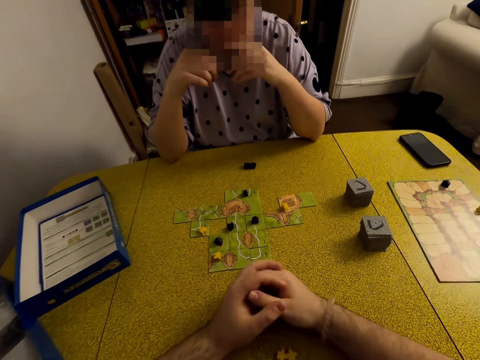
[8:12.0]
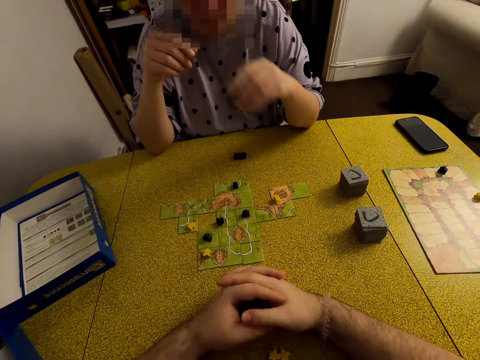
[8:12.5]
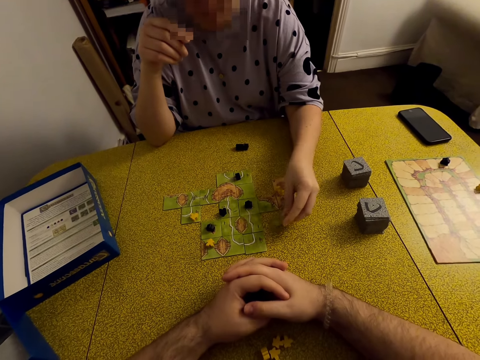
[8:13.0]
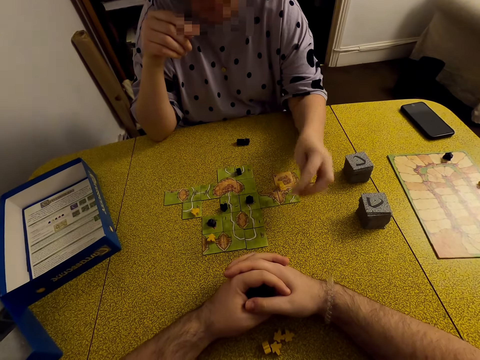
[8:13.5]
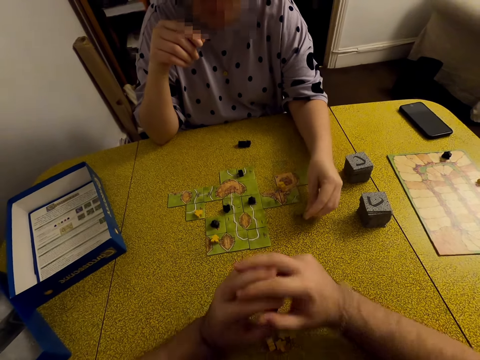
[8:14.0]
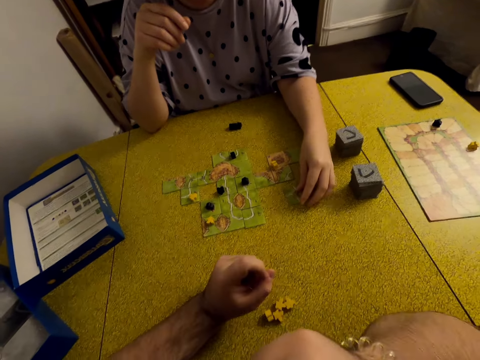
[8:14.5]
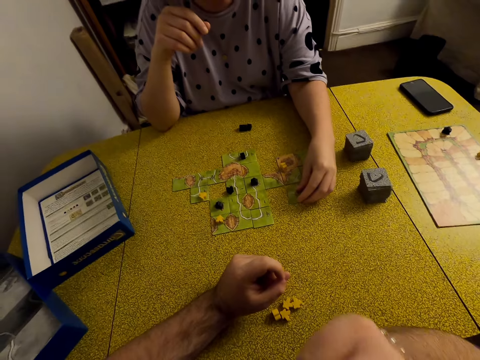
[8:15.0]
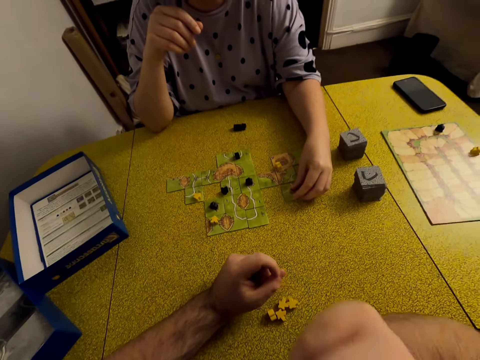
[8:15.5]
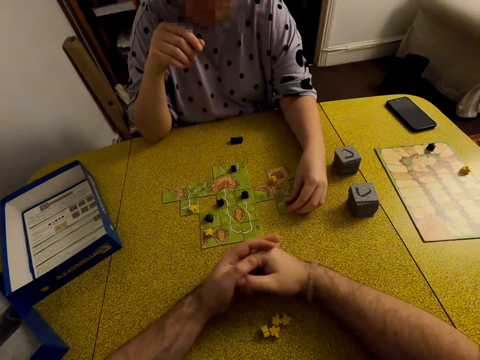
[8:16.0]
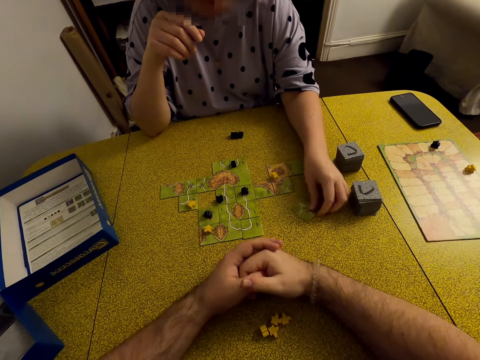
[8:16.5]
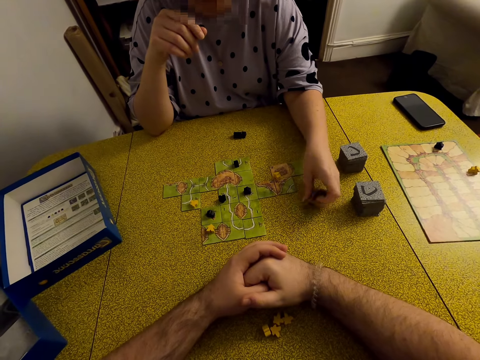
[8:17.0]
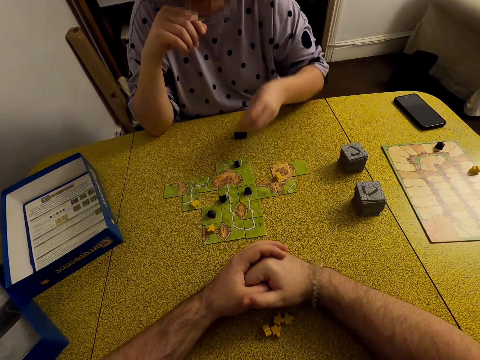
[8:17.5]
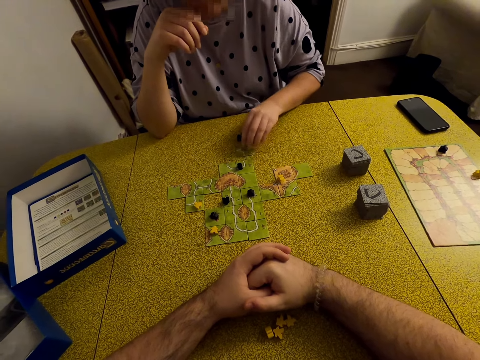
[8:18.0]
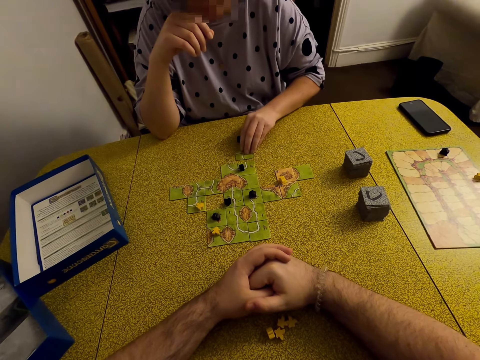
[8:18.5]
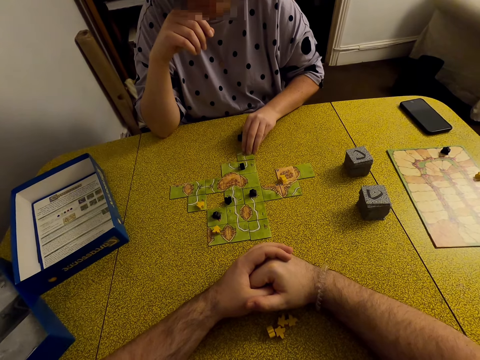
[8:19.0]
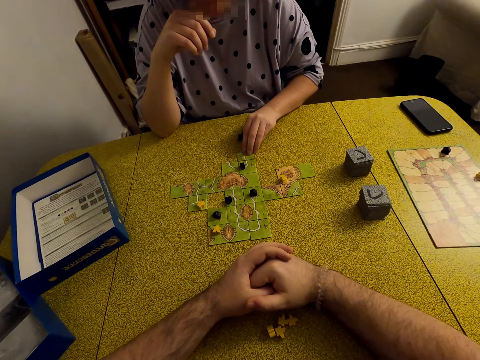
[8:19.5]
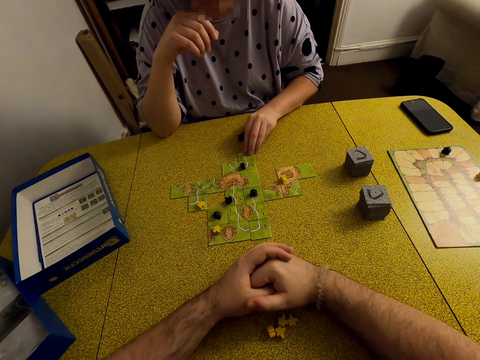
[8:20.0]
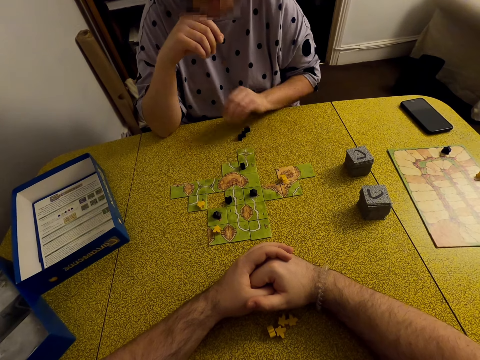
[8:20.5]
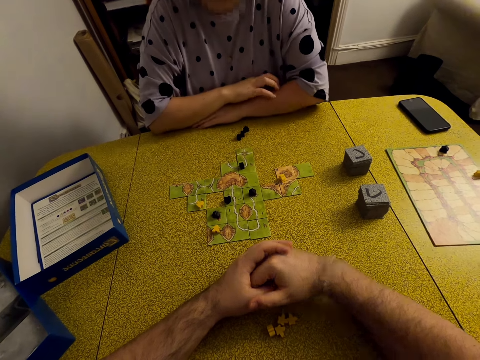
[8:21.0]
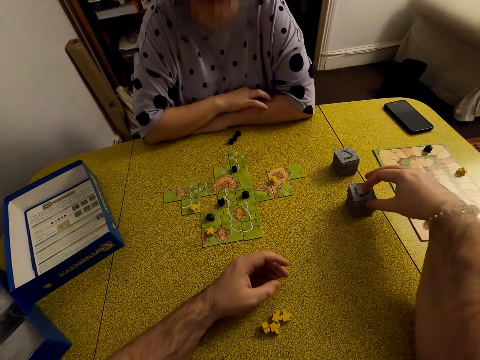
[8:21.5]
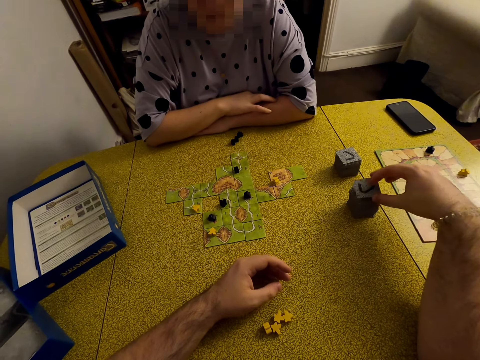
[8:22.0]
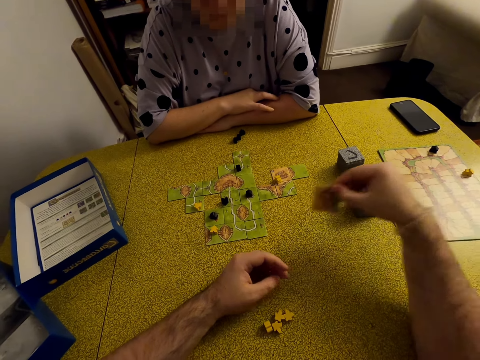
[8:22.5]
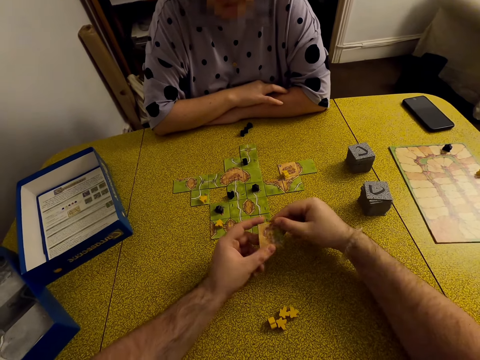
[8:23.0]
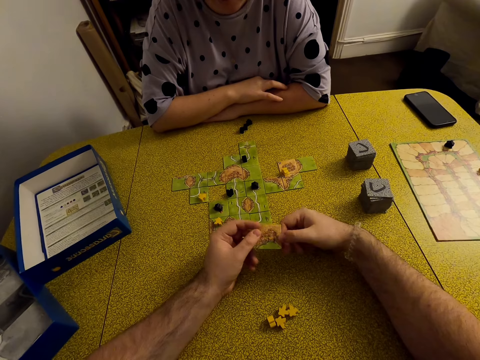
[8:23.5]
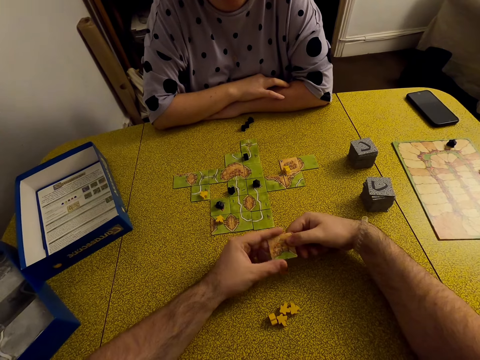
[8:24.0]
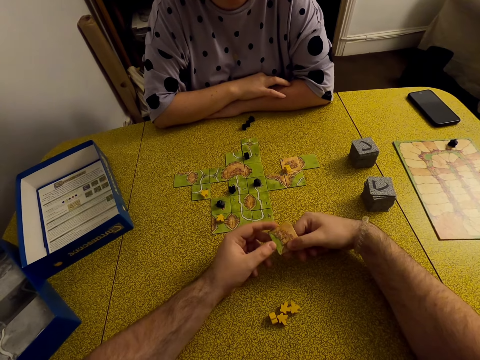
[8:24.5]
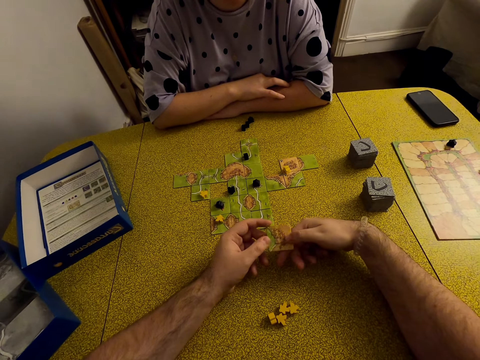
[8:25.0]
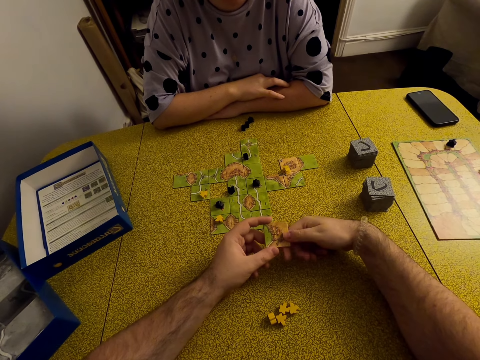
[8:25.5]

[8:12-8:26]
A lady plays Carcassonne board game with a tile. The lady puts the card on the table. The camera wearer picks up a tile. They hold the tile.

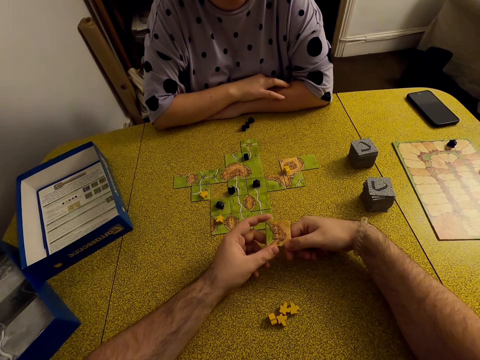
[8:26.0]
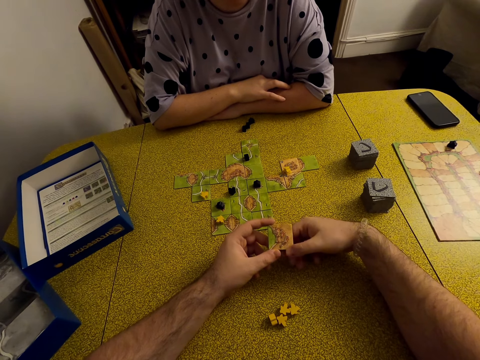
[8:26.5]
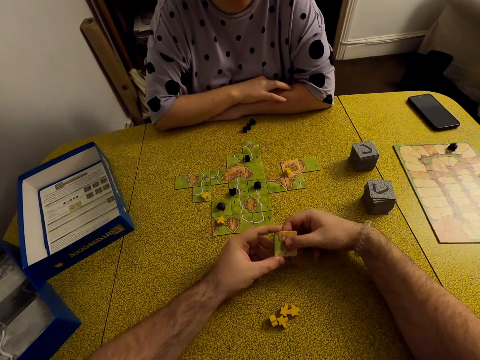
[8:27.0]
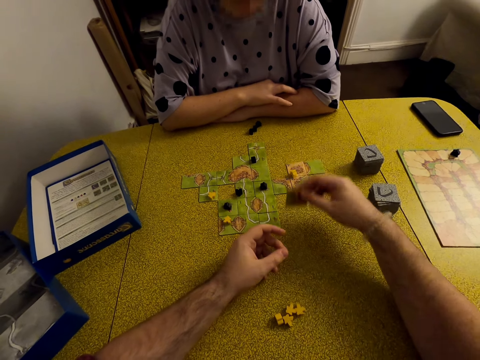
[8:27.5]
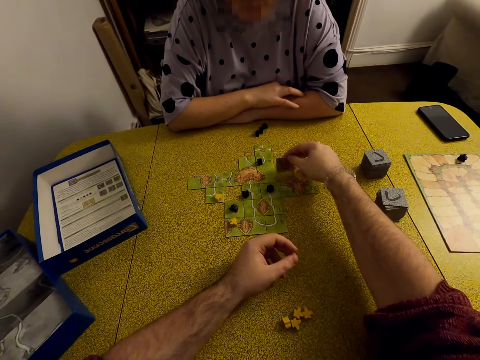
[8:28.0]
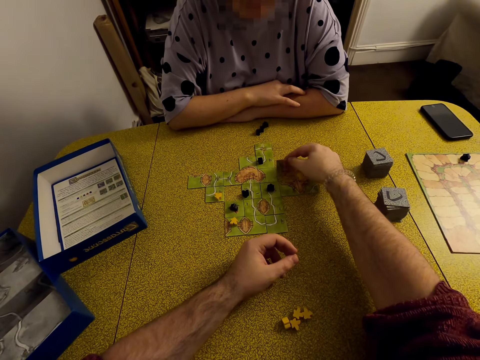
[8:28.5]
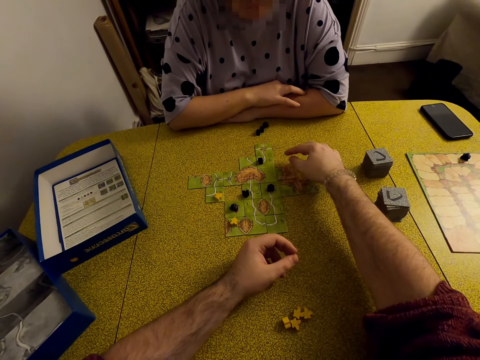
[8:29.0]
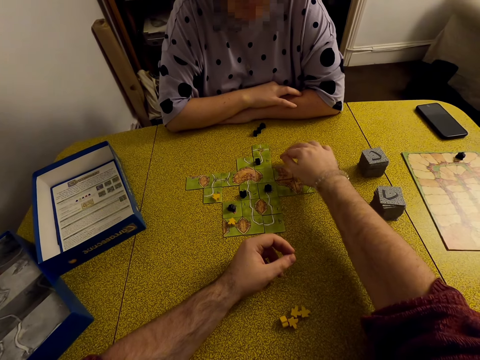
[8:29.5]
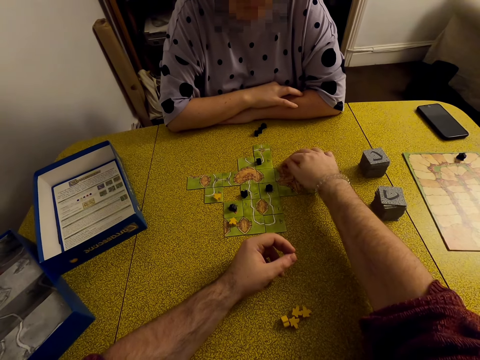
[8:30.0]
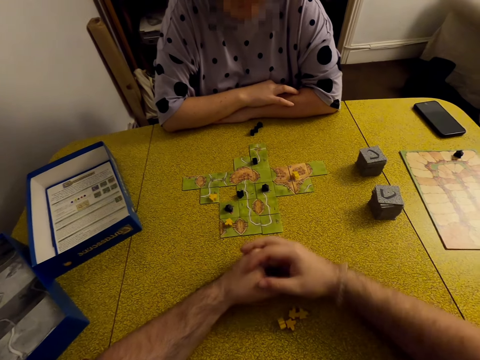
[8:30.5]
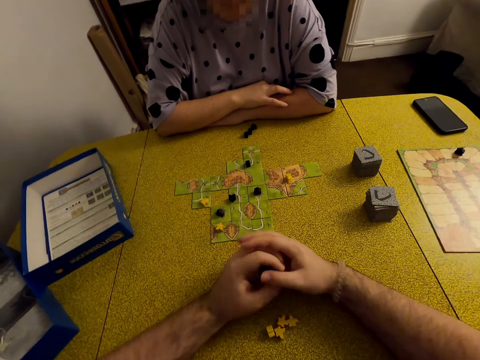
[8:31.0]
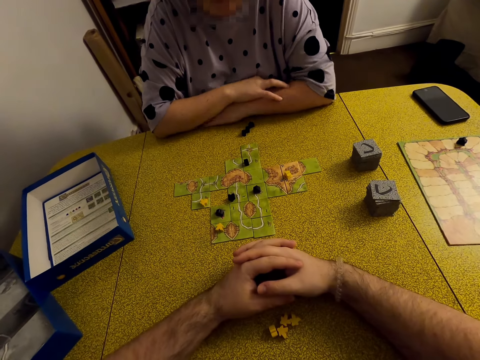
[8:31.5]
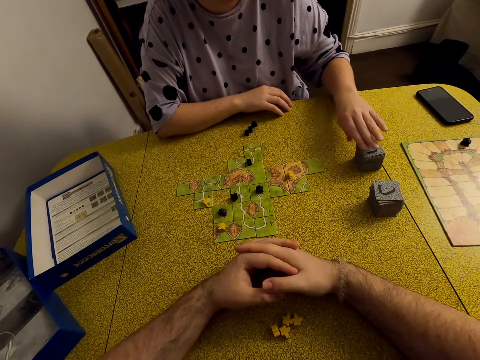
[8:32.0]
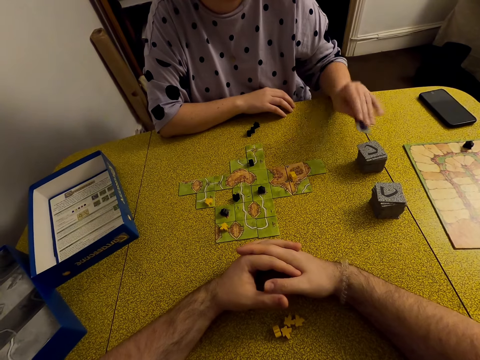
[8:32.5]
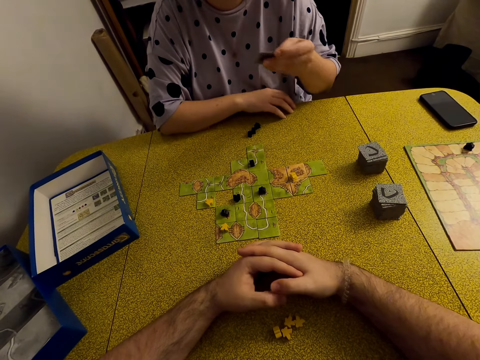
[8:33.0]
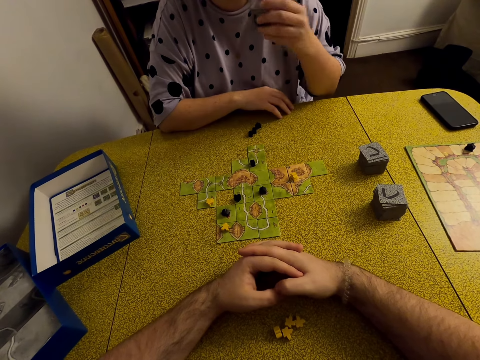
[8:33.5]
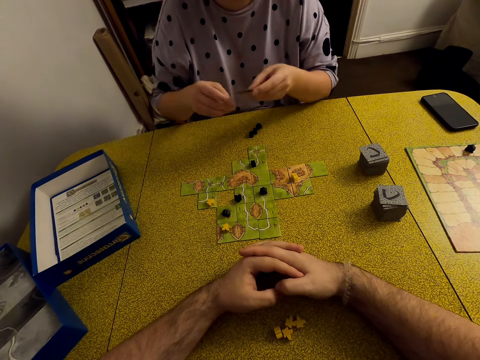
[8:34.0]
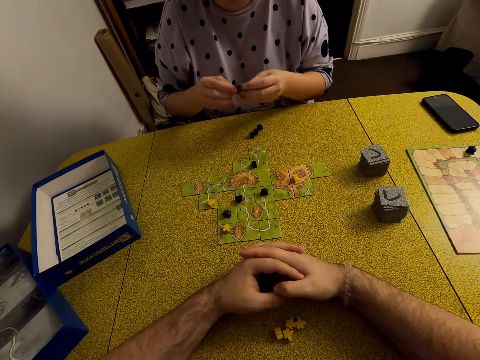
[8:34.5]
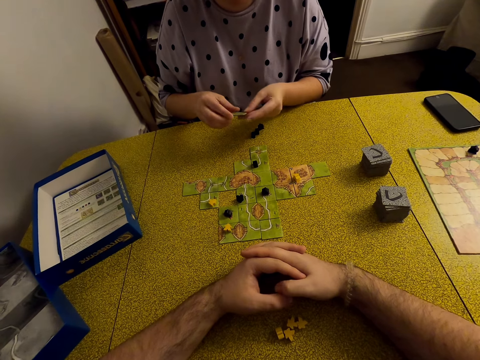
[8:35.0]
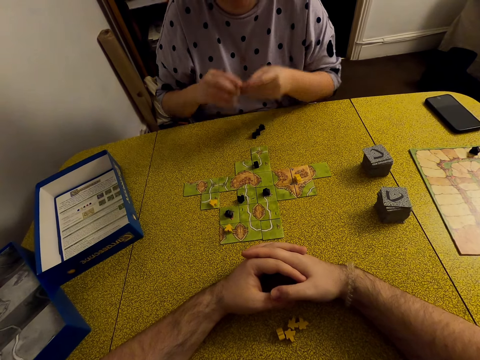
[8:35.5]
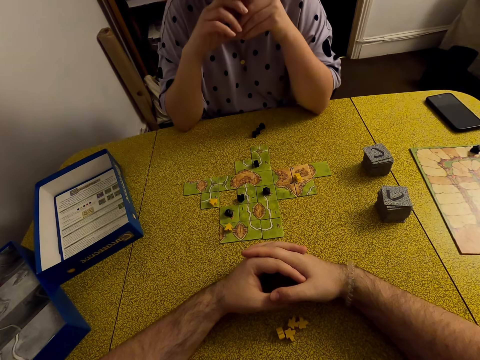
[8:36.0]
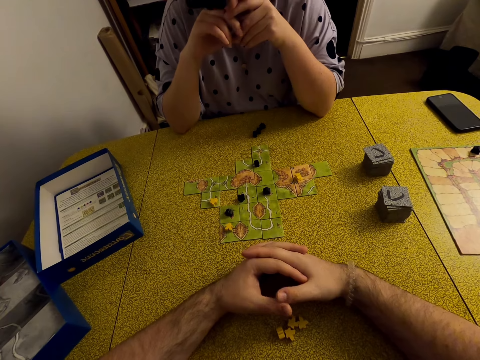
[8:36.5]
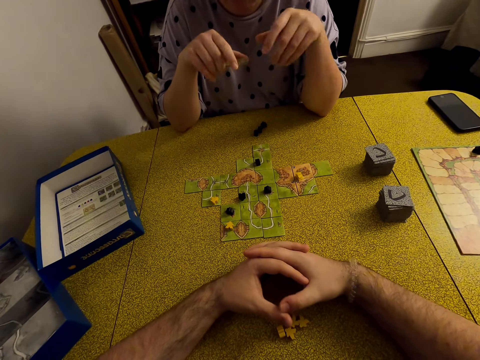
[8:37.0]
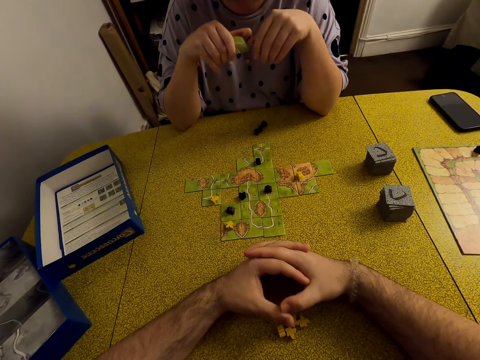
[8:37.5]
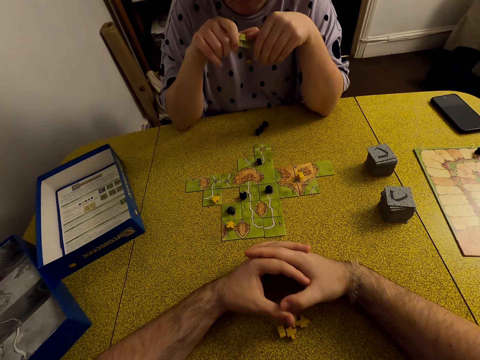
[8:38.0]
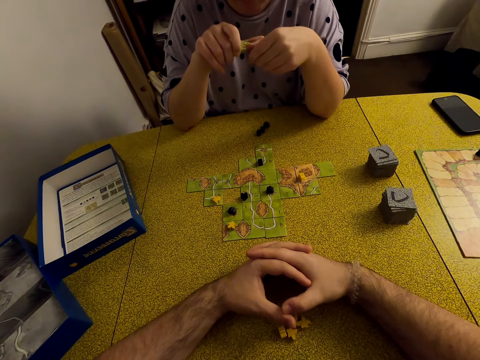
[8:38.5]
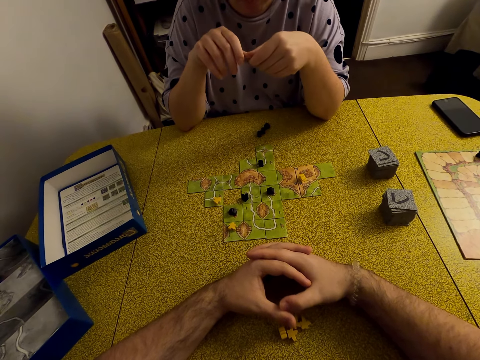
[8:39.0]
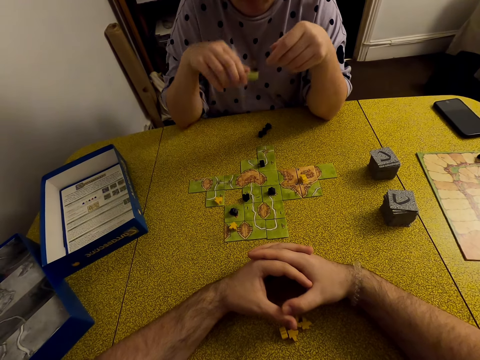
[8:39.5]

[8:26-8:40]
The camera wearer plays Carcassonne board game with a tile. They put the card on the table. A lady picks up a tile. The lady holds a card.
